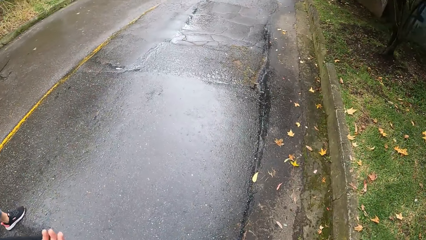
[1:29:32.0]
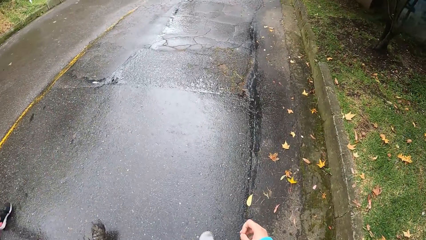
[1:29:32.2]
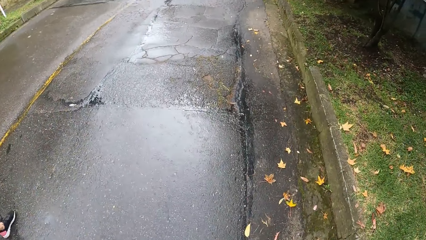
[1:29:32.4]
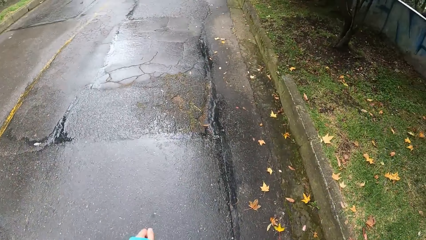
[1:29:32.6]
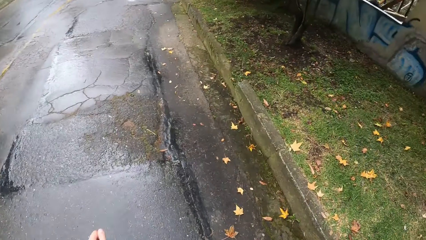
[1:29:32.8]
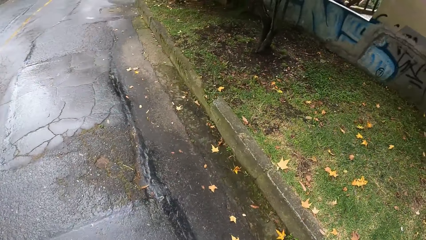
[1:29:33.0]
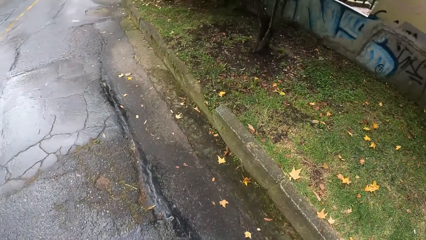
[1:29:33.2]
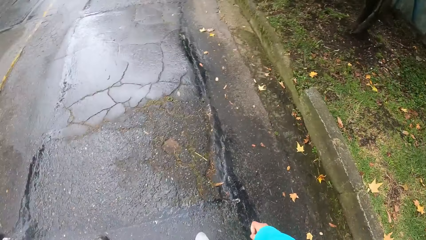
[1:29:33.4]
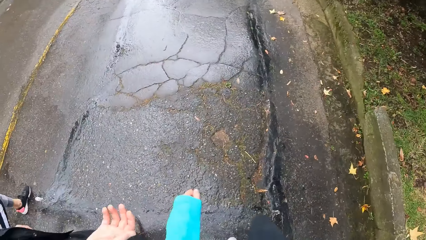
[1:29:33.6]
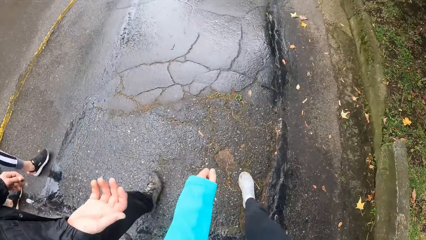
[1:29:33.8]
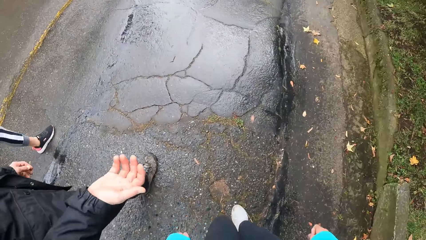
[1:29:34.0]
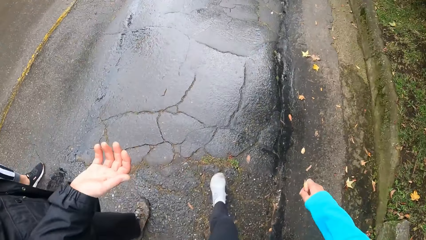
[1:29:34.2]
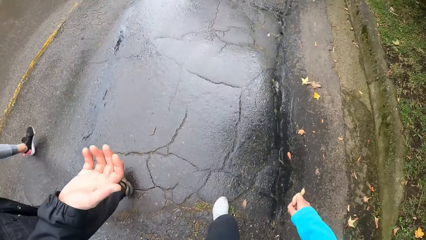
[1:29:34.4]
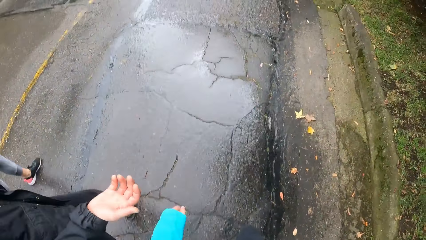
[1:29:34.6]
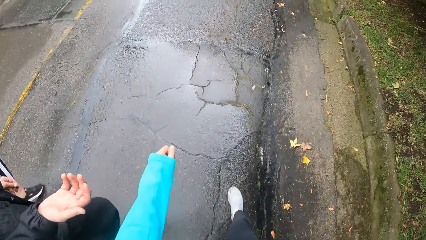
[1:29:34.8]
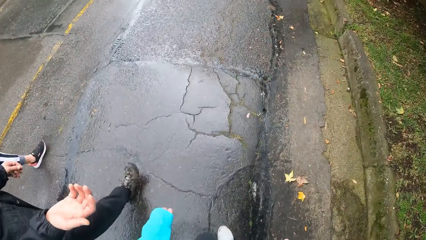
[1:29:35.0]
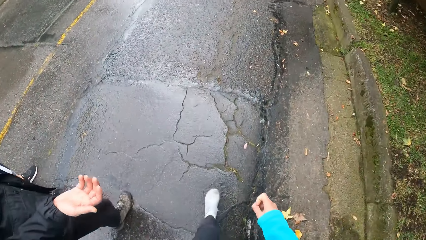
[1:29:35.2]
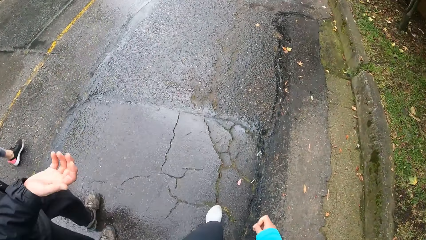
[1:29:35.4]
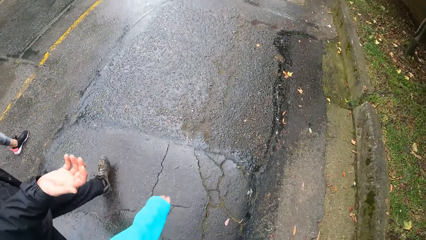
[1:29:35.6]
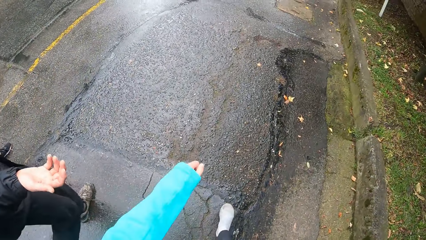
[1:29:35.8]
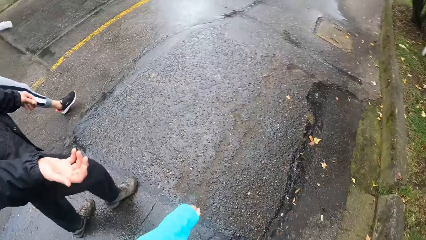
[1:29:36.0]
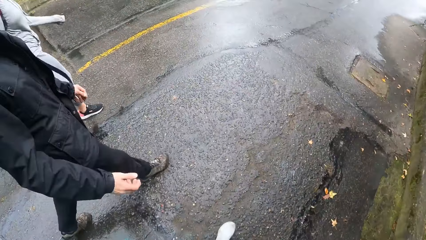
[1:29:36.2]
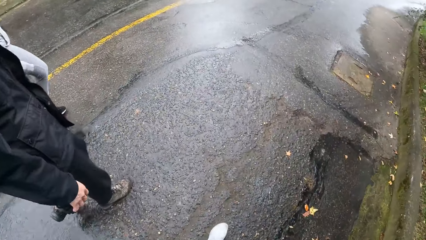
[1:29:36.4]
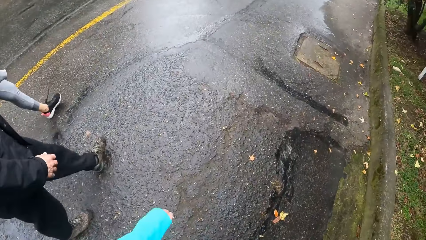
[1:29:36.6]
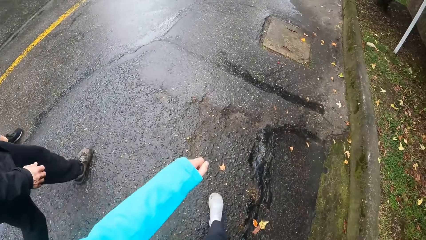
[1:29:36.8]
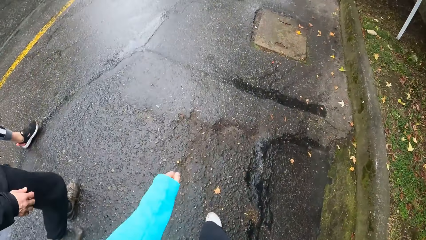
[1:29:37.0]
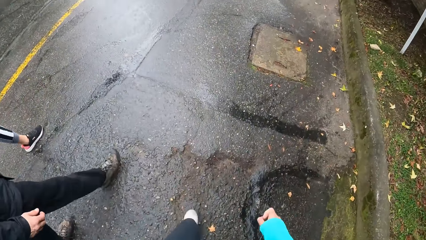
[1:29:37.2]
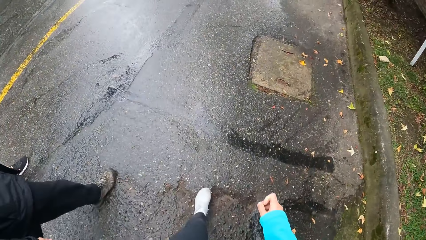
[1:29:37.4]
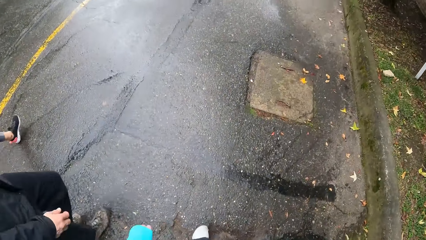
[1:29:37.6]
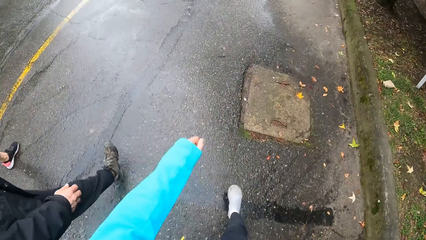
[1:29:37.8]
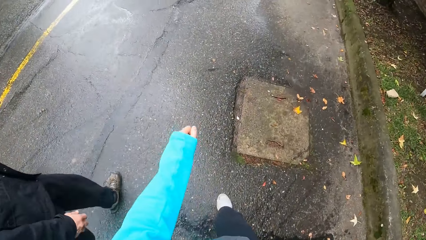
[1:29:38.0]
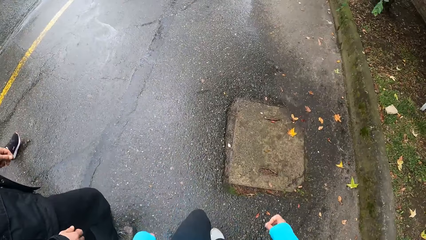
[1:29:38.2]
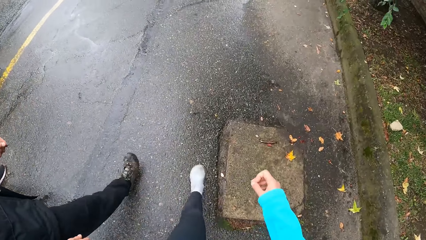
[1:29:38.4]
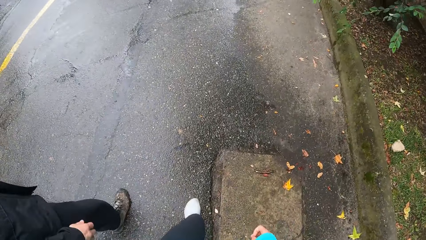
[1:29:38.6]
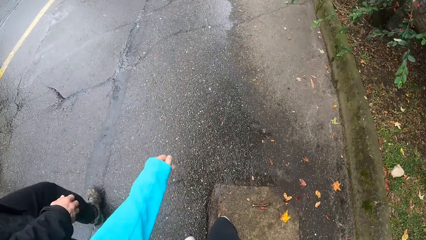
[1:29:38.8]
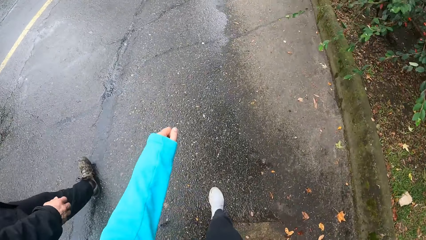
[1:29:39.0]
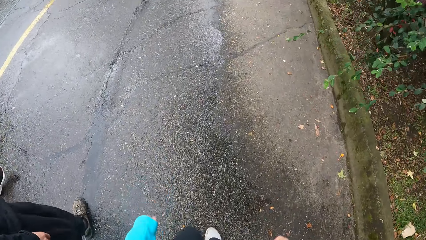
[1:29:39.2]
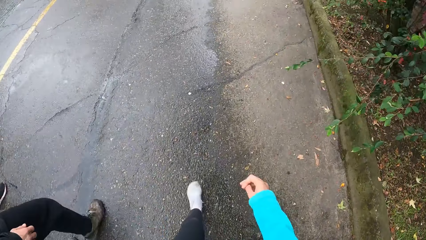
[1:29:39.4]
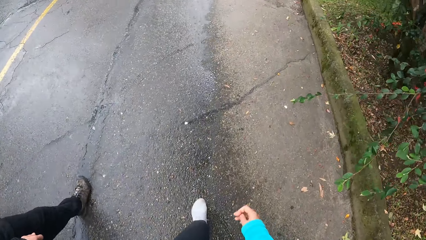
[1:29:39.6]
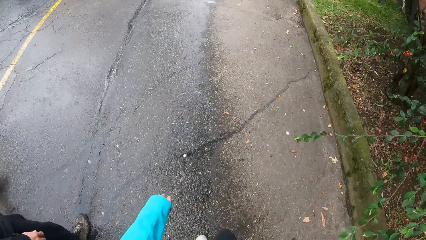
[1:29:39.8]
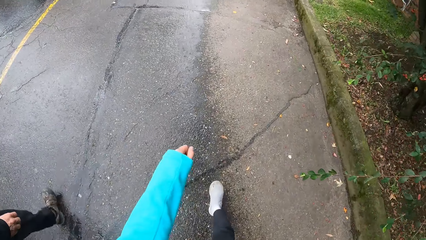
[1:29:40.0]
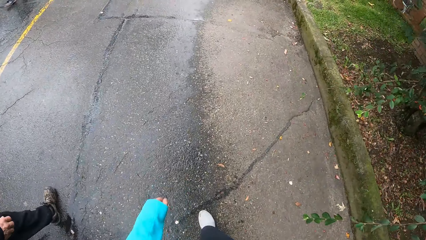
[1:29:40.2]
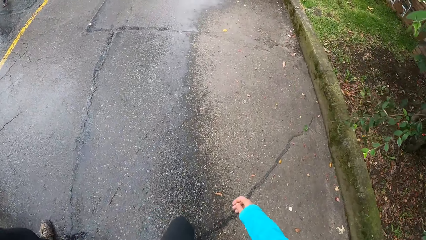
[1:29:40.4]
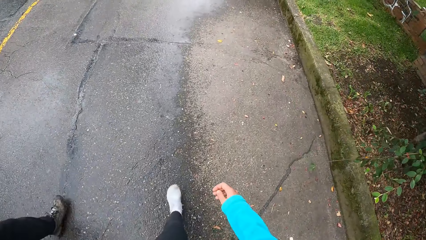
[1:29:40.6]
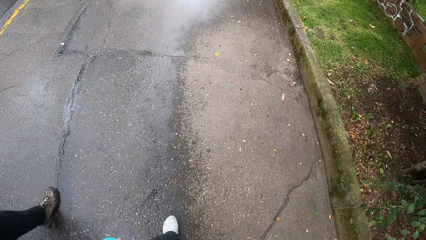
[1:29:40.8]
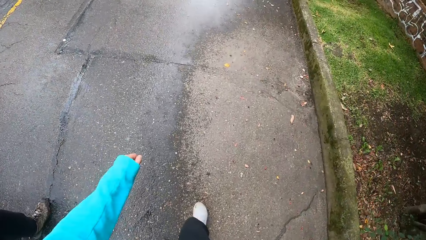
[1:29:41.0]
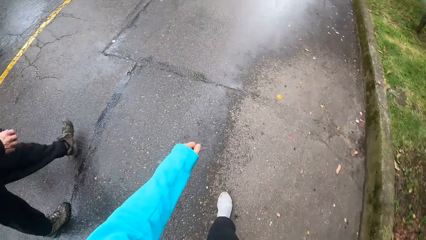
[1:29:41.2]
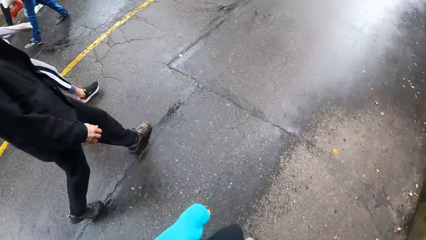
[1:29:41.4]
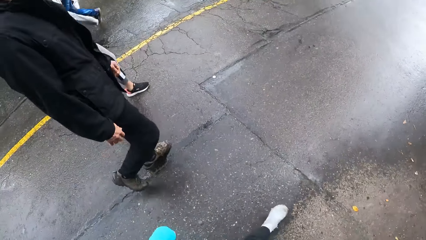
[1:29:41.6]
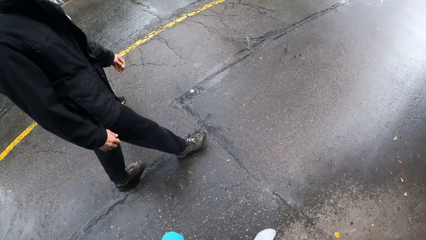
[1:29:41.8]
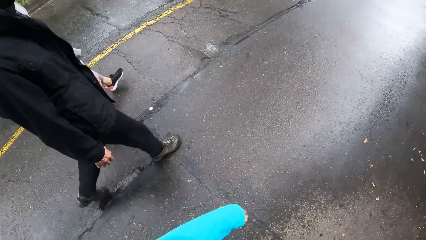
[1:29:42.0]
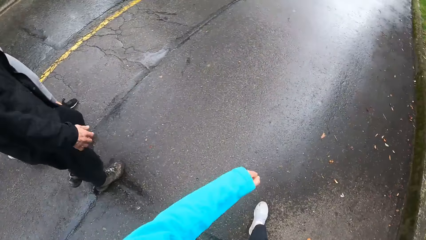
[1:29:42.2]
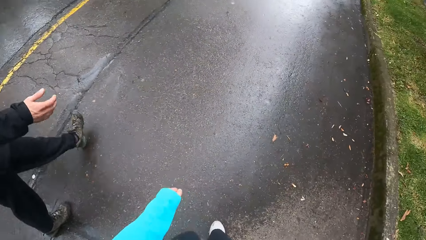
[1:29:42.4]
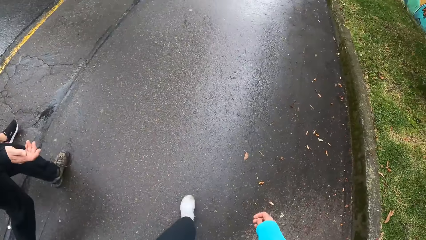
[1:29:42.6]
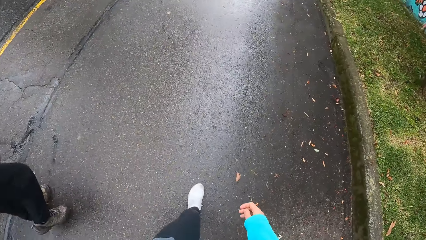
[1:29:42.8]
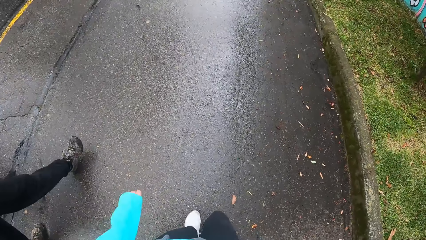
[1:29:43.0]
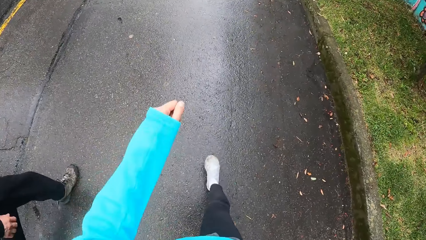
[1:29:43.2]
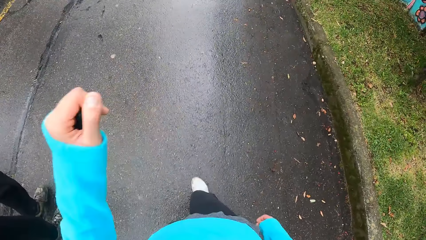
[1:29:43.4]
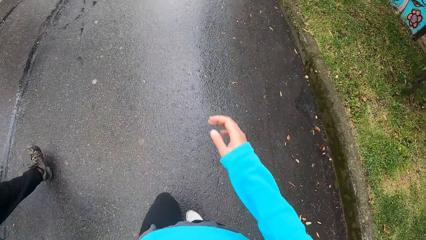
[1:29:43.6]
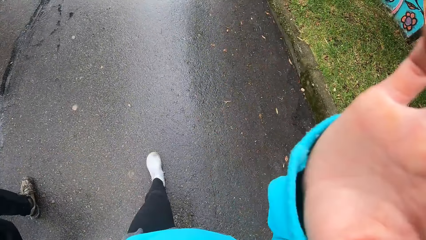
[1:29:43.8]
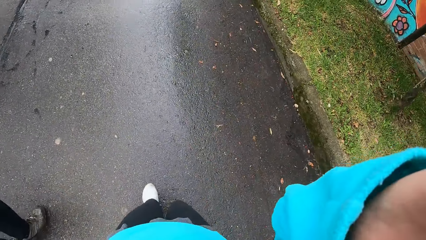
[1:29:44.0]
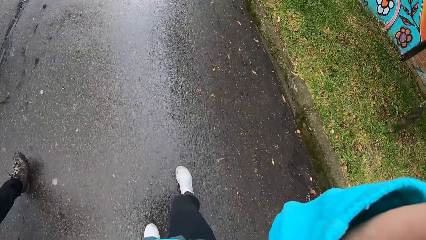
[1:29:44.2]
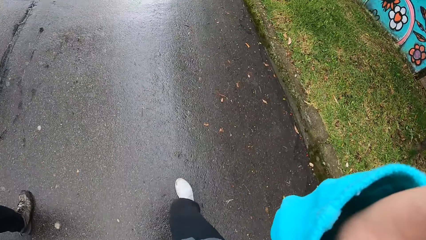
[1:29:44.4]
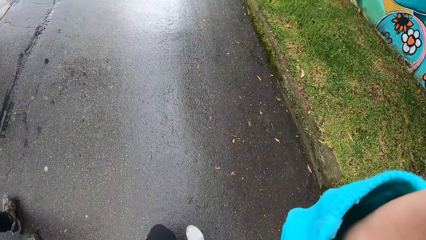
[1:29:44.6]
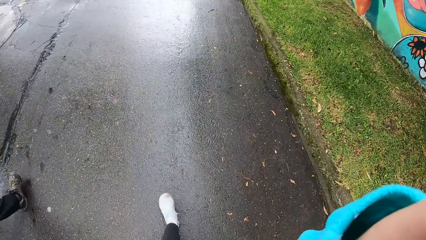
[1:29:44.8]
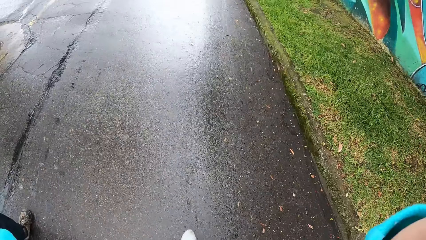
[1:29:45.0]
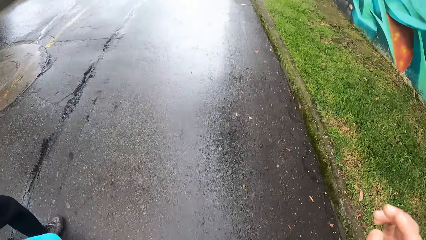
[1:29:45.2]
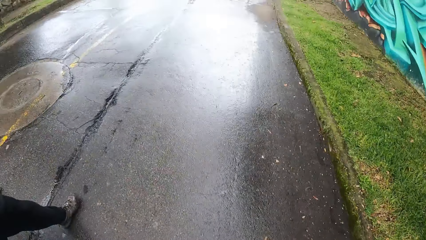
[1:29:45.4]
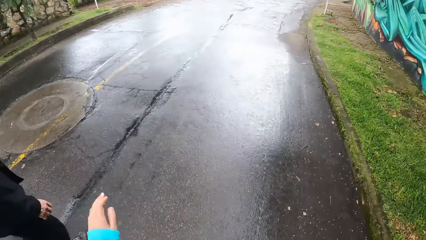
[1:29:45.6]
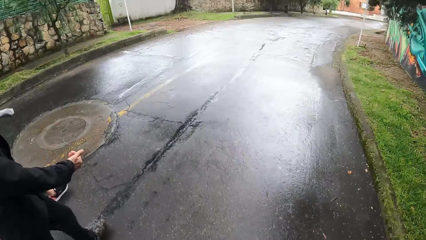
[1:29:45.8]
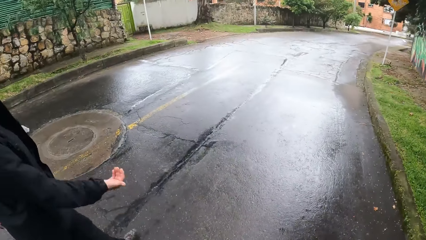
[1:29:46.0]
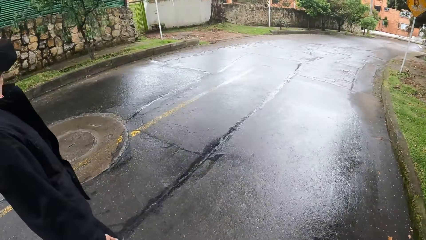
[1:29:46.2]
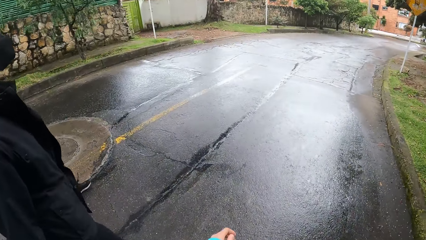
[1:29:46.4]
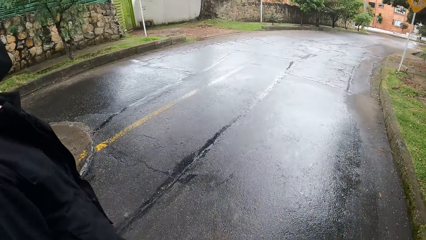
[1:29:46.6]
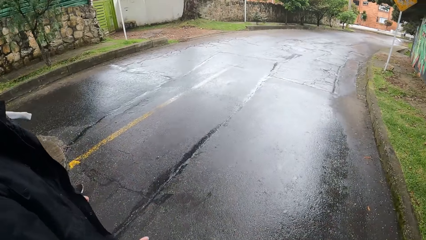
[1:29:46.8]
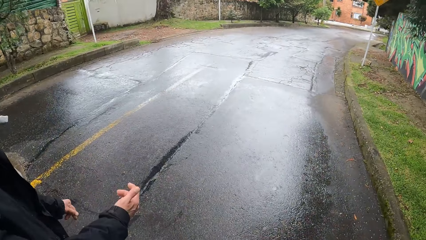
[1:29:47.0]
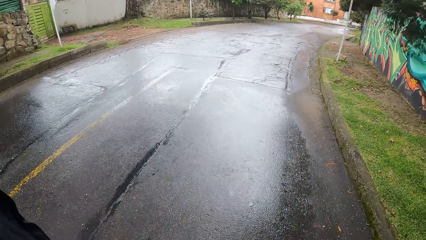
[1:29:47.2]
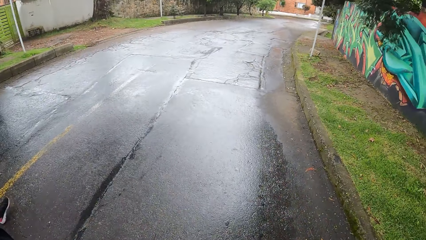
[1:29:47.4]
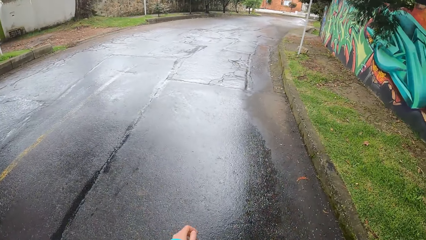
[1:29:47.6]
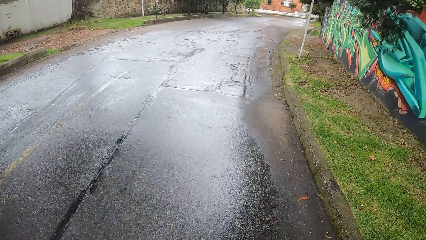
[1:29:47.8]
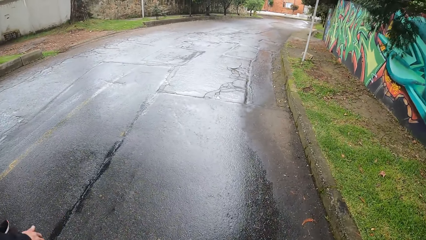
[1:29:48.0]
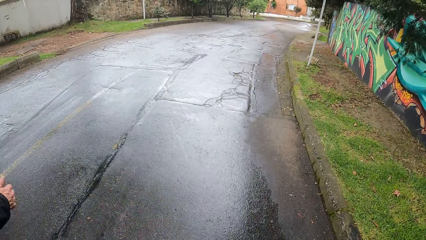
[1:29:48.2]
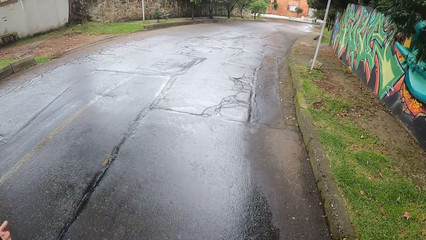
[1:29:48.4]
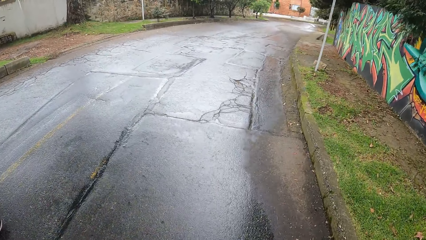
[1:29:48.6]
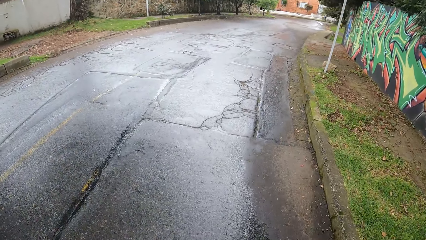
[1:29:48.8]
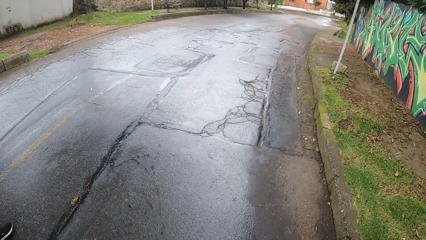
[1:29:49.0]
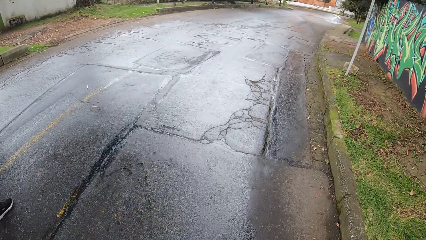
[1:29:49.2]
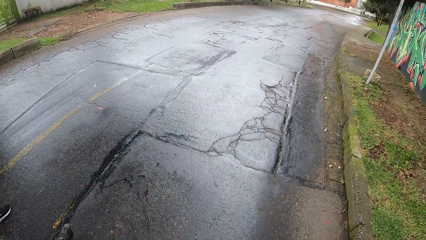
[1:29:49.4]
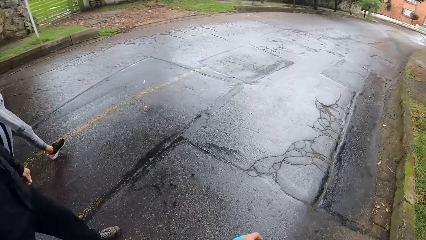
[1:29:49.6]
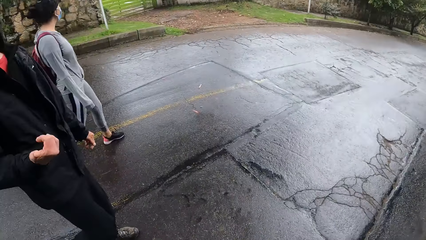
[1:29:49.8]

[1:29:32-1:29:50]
The camera wearer looks on the right. He looks at the man's hand. He looks down. A group of people walk past the camera wearer. The camera wearer looks at the man. He looks down. He raises his left hand towards his face. He raises his right hand towards his face. He adjusts the camera with both hands. The man gestures with his right hand. The camera wearer looks at the man. He looks ahead.
